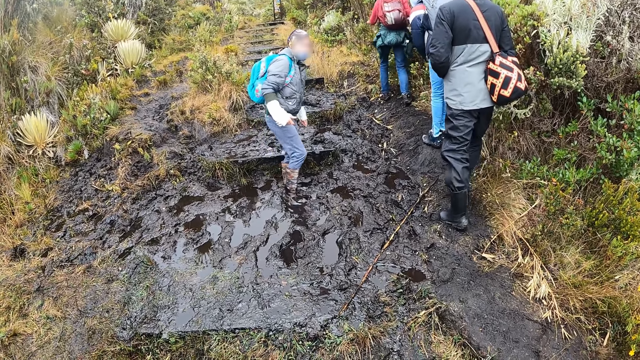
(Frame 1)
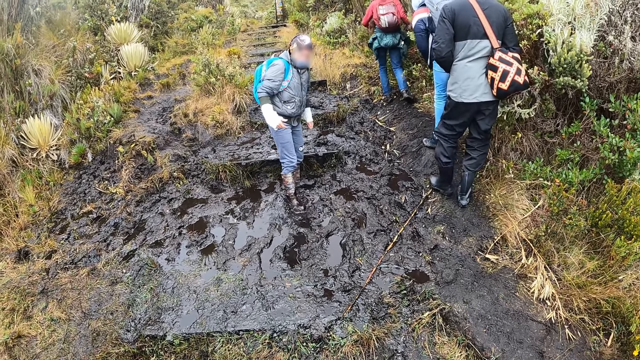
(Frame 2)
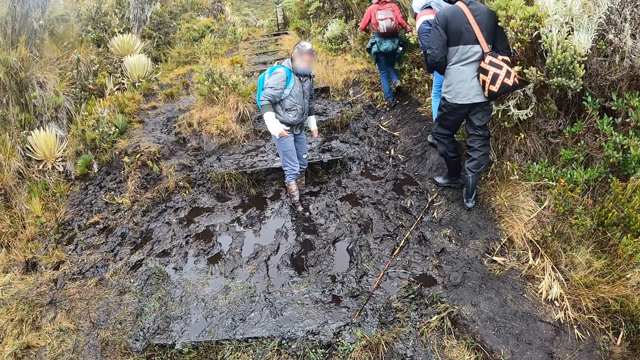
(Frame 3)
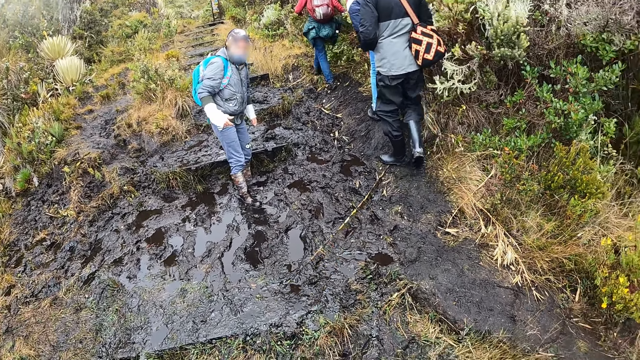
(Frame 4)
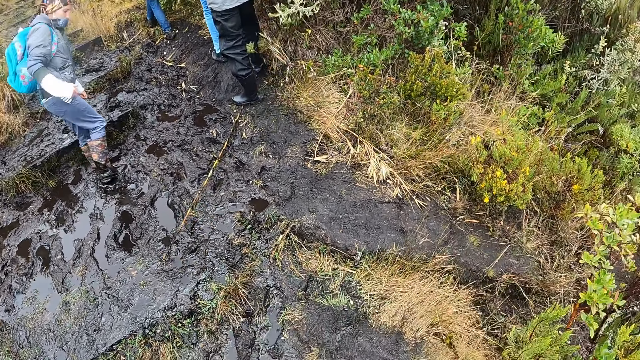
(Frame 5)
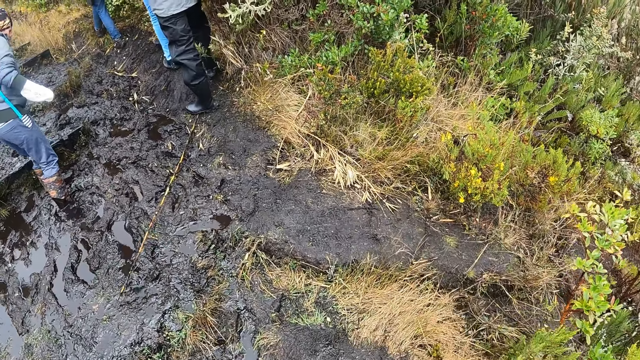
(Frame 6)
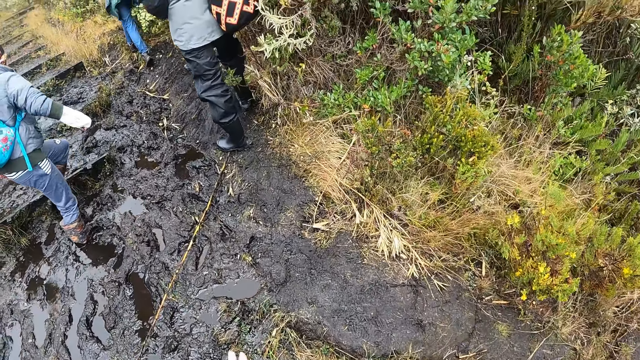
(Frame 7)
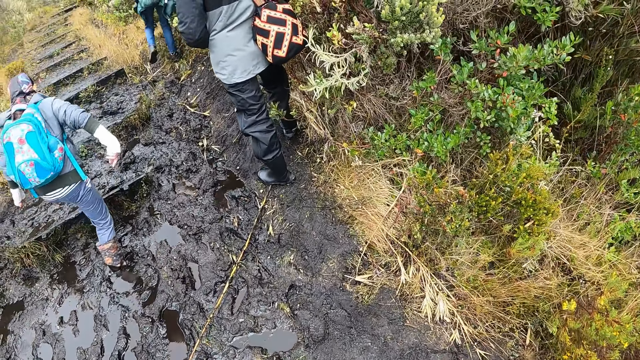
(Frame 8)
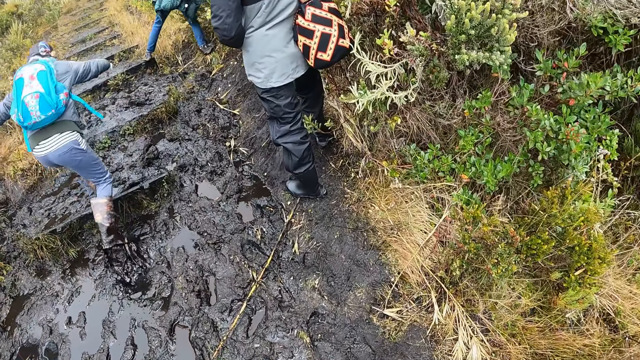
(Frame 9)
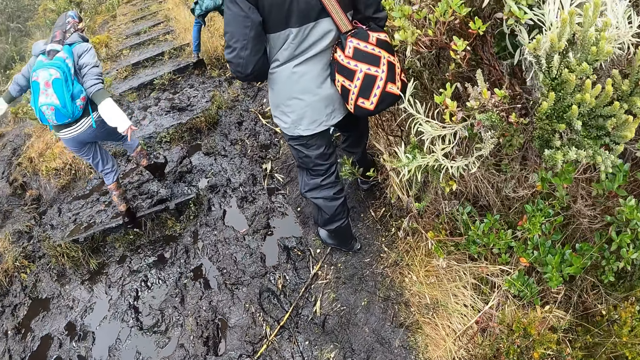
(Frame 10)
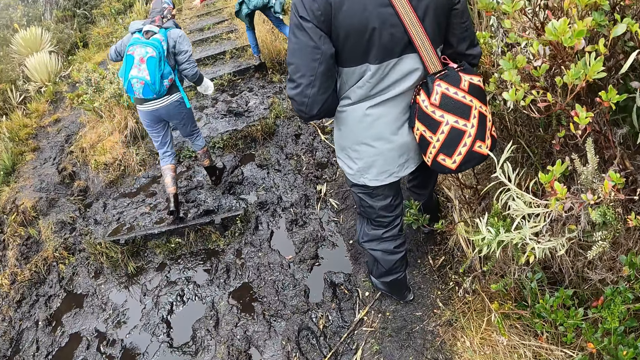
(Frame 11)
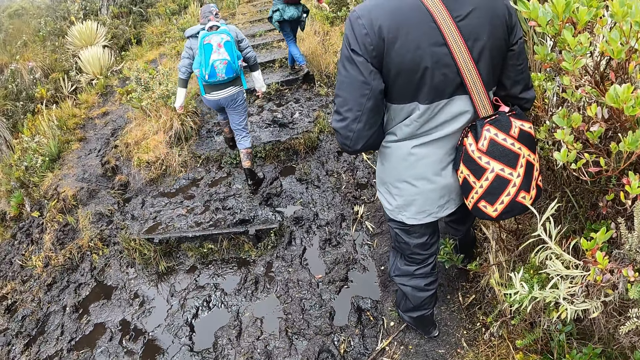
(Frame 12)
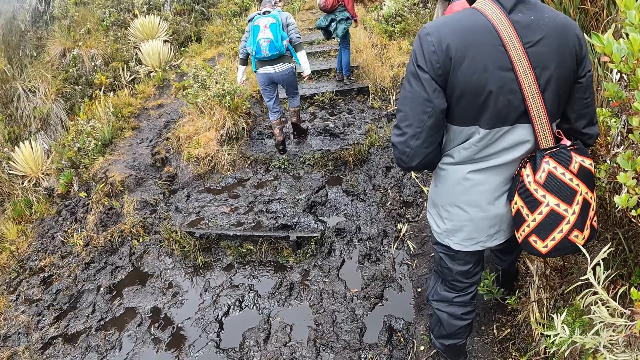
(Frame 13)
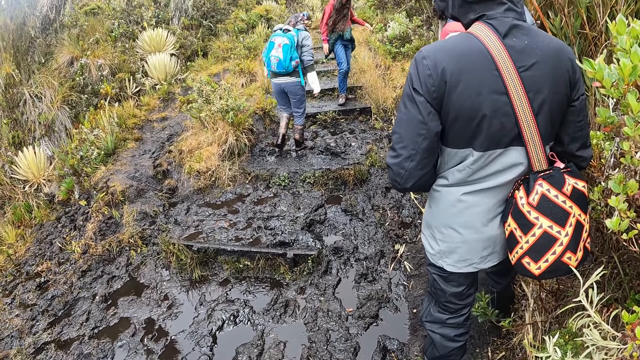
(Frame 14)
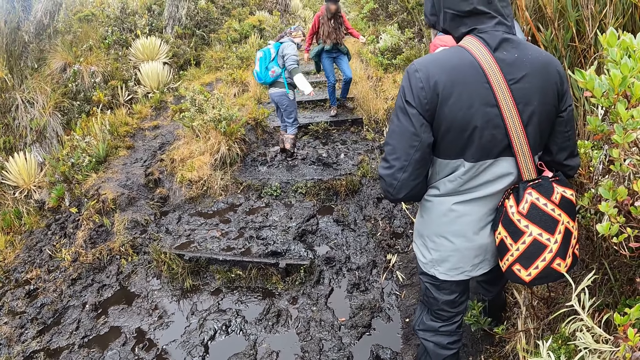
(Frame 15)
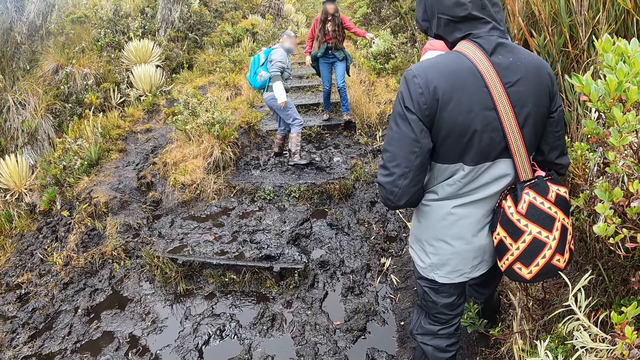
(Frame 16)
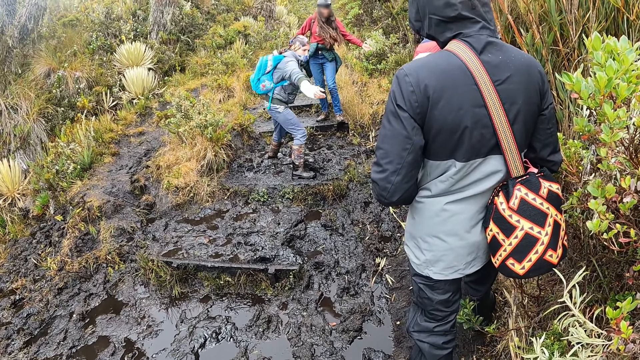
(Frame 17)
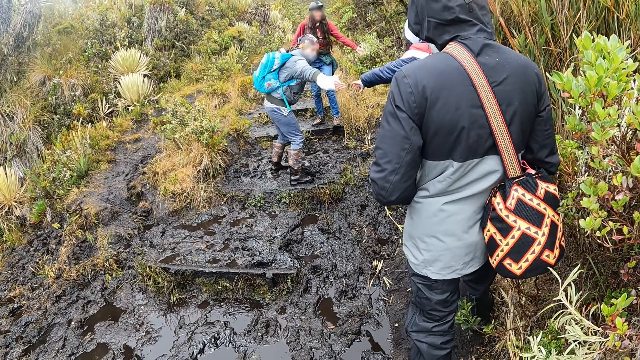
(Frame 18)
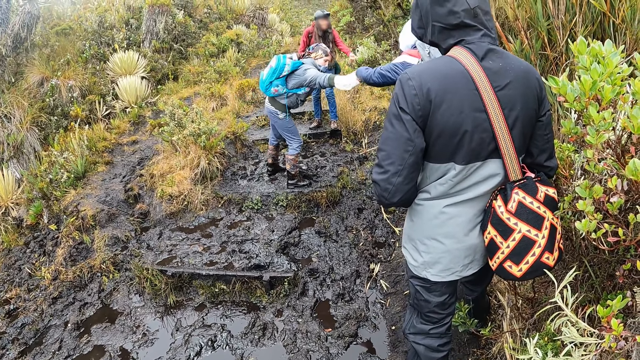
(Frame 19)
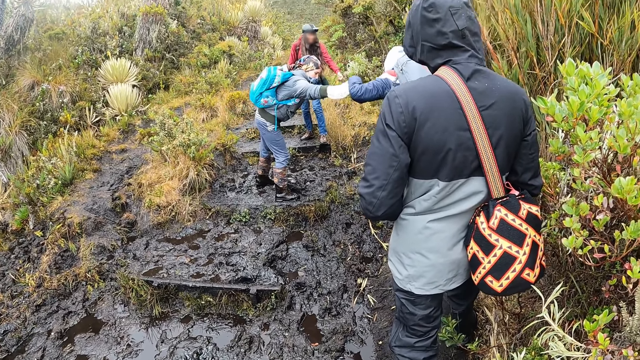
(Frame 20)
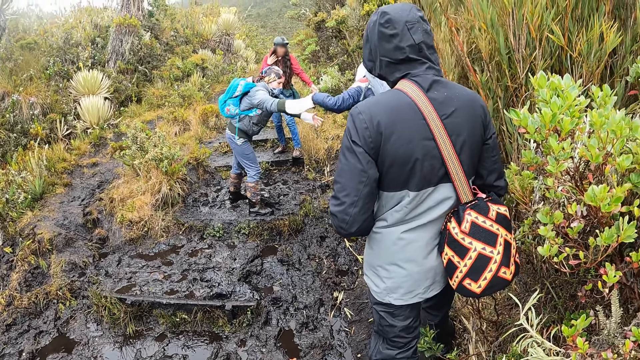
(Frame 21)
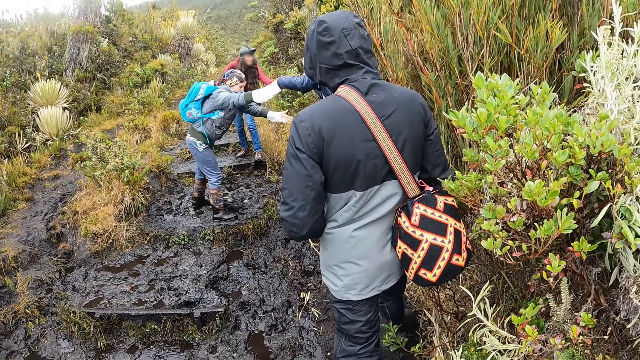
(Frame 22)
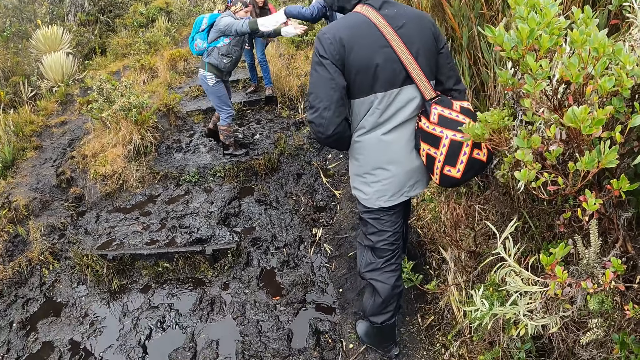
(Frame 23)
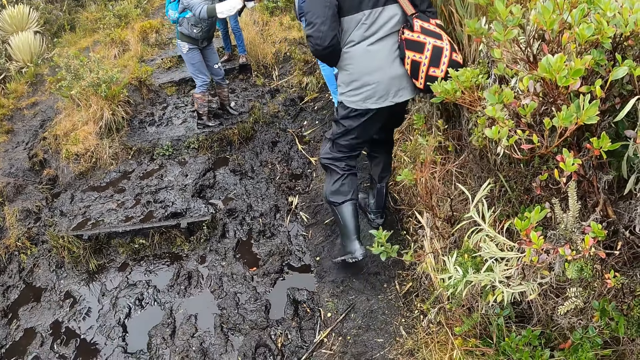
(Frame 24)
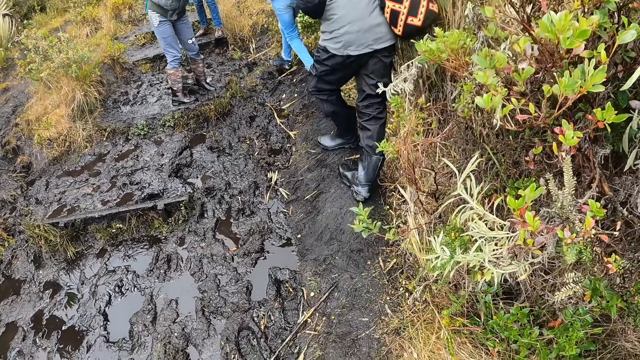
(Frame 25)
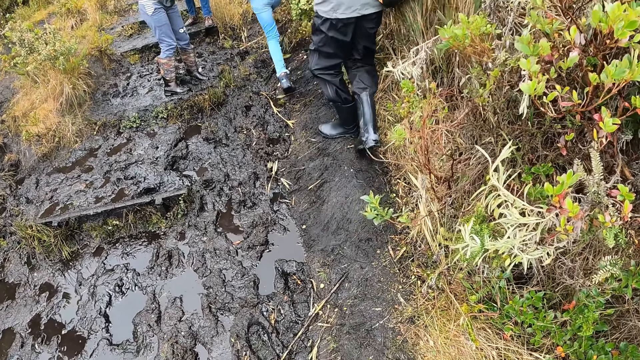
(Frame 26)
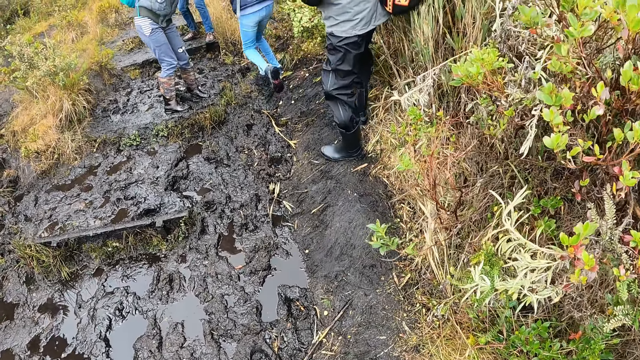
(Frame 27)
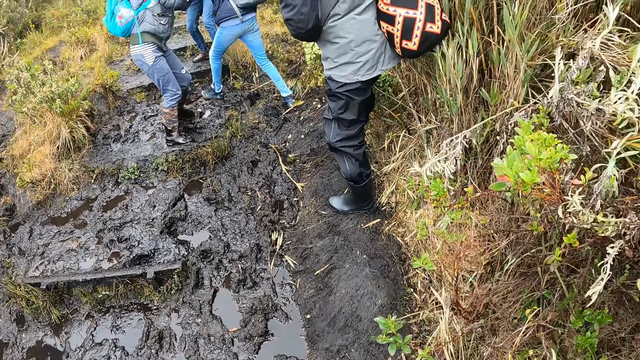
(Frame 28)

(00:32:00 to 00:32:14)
The camera wearer looks around. A woman climbs the muddy hike step. The woman stretches her right hand to another woman. The first woman helps the other woman to the muddy ground with both hands.

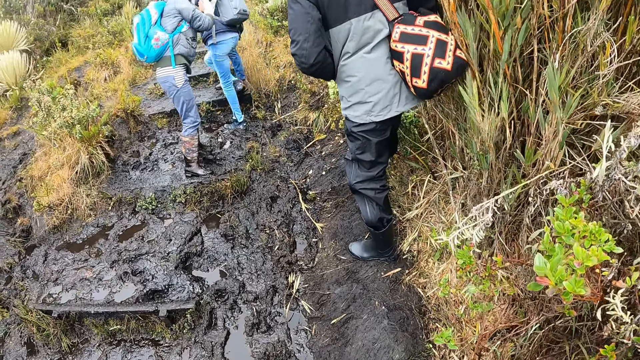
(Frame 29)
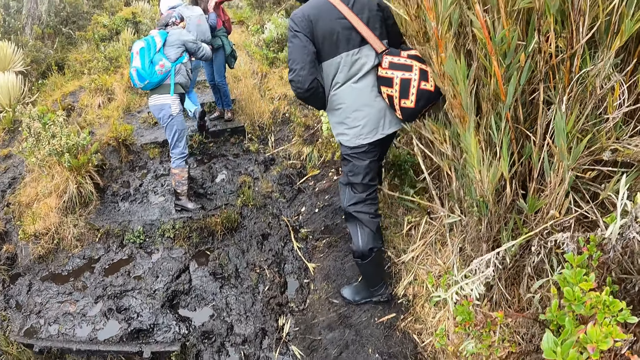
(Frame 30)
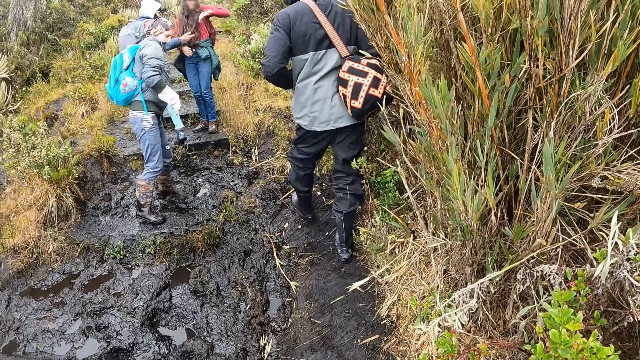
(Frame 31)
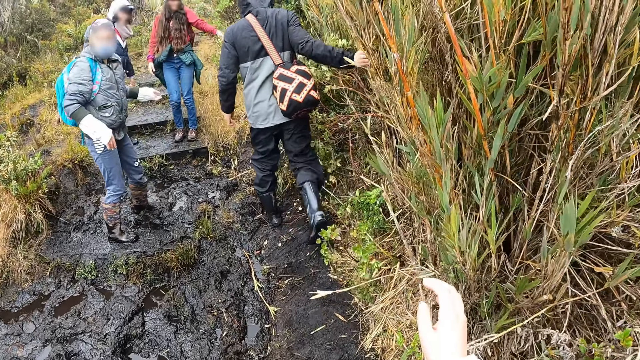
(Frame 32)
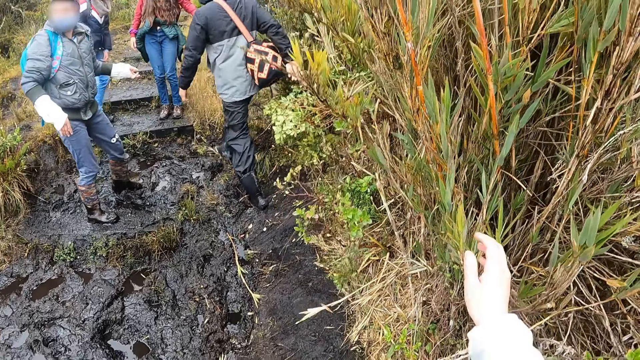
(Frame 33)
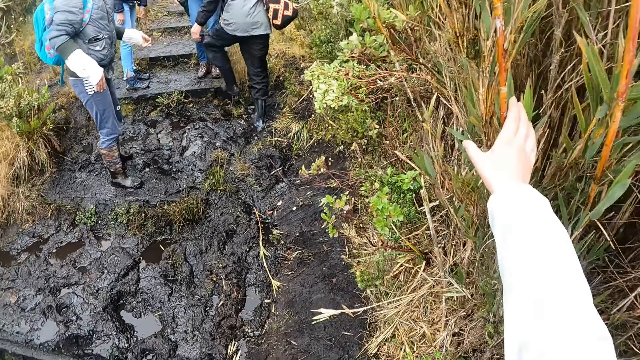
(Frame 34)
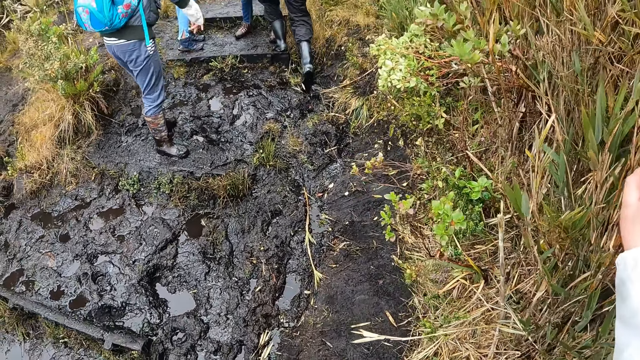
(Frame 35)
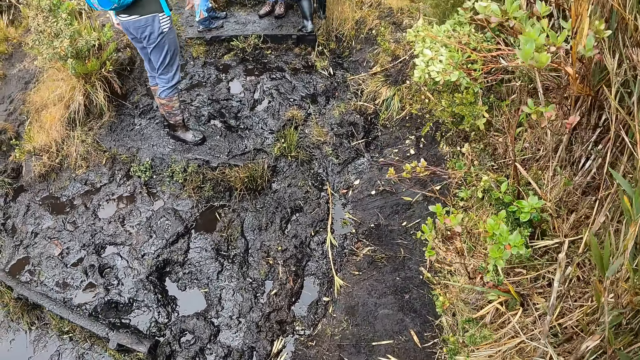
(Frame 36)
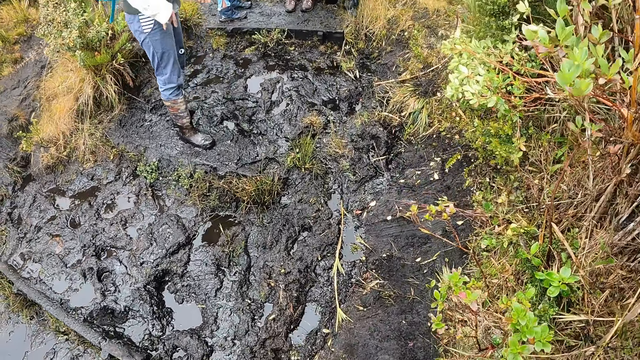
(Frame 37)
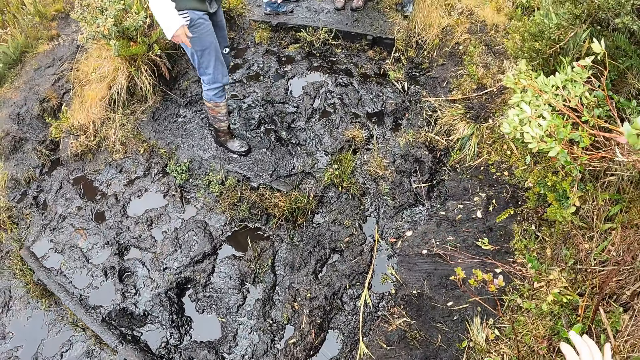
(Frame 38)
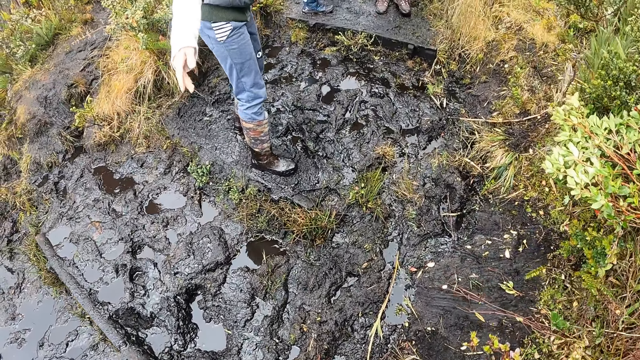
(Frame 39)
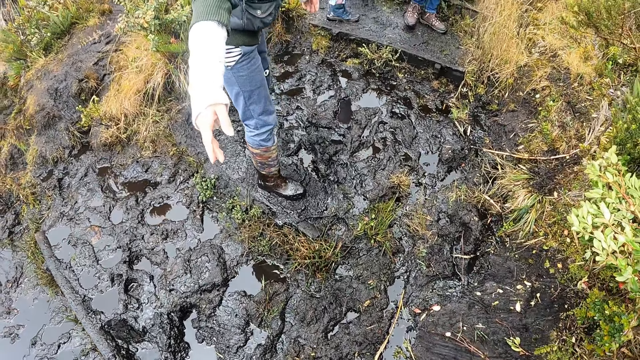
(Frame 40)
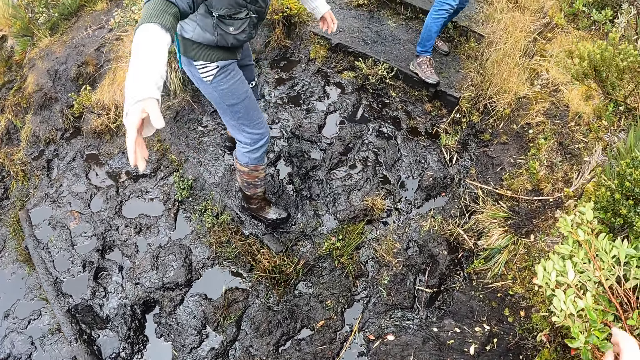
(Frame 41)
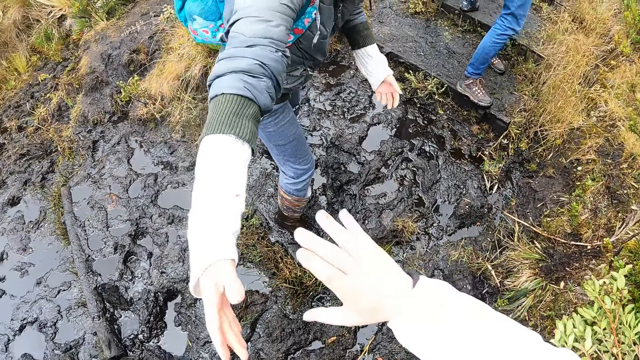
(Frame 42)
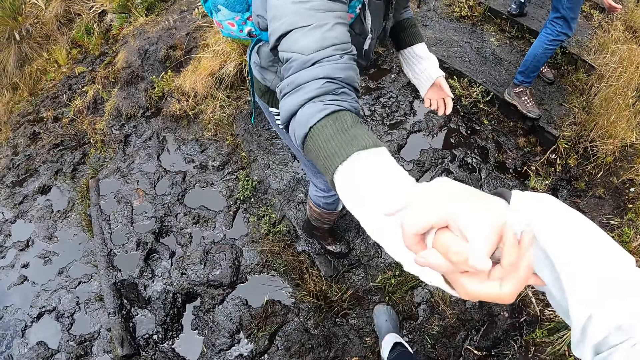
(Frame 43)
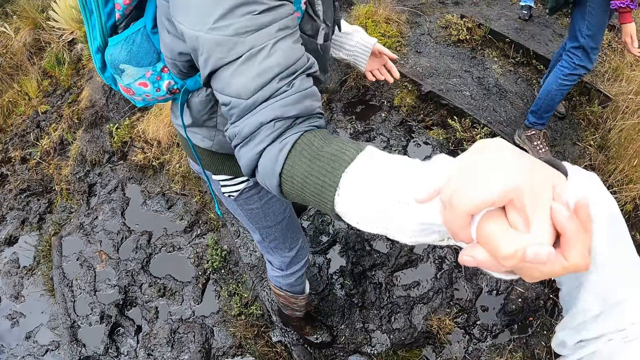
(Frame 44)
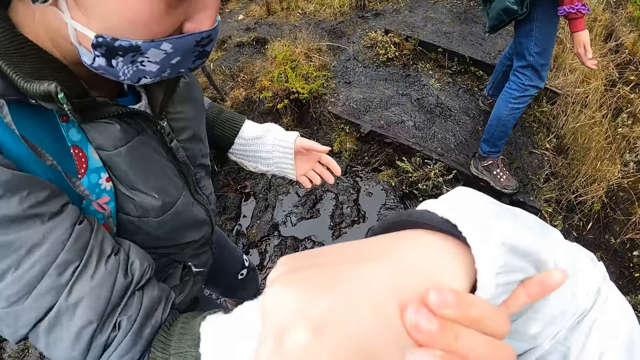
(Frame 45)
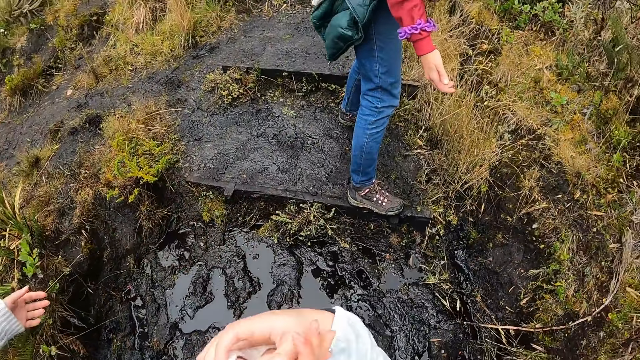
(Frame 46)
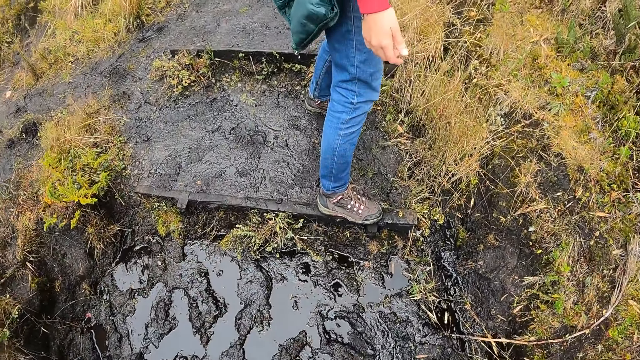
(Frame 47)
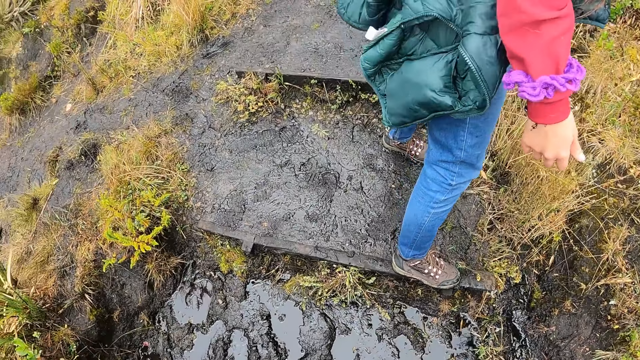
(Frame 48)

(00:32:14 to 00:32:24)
A man walks along the path above the muddy ground. The camera wearer walks along the path above the muddy ground. She holds a shrub with her right hand. She touches bamboo. A woman stretches her right hand to the camera wearer. The camera wearer moves the hand and touches the man's hand. The woman helps the camera wearer to the muddy ground with her right hand. The man pulls the camera wearer.
